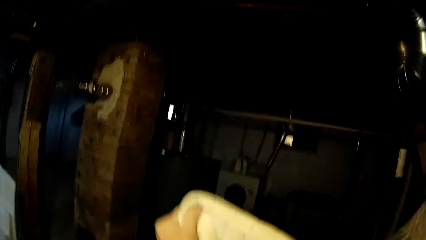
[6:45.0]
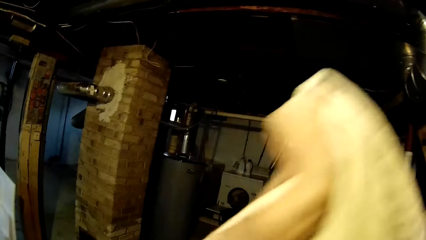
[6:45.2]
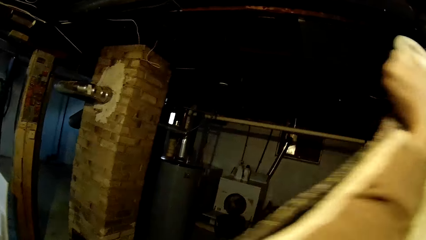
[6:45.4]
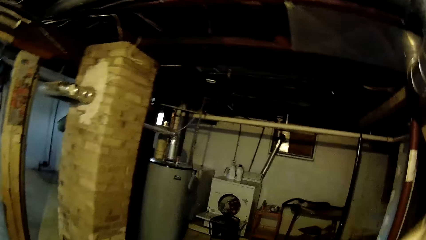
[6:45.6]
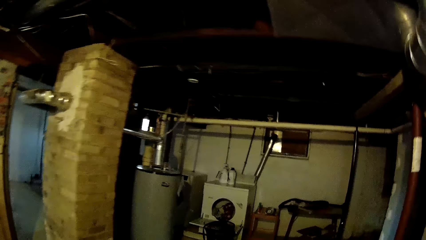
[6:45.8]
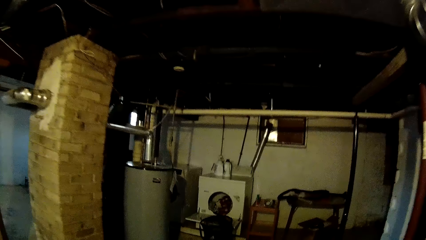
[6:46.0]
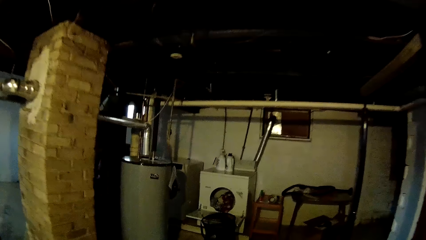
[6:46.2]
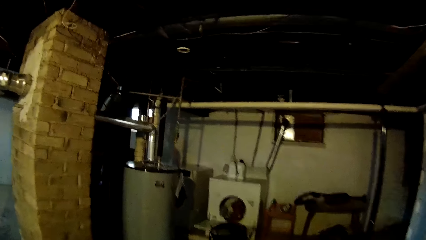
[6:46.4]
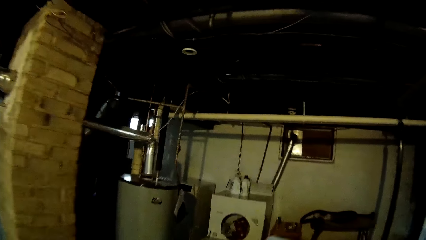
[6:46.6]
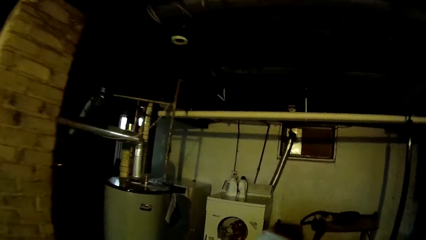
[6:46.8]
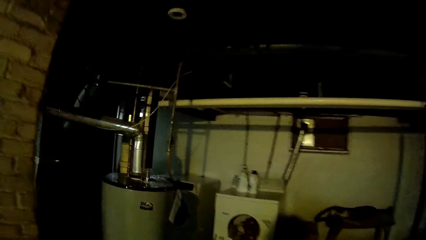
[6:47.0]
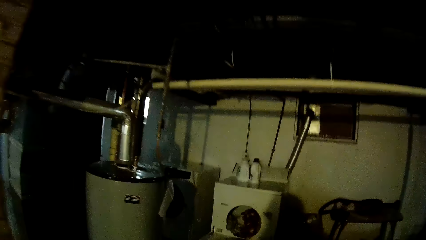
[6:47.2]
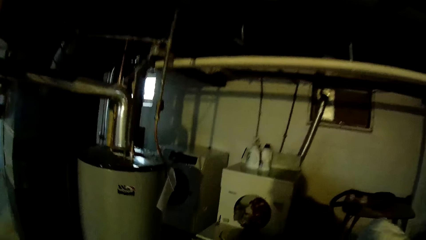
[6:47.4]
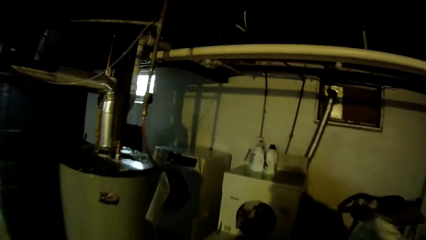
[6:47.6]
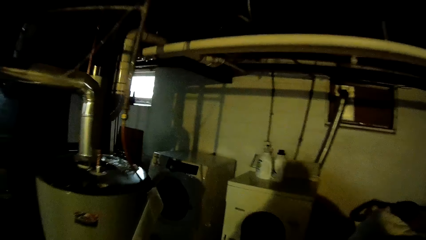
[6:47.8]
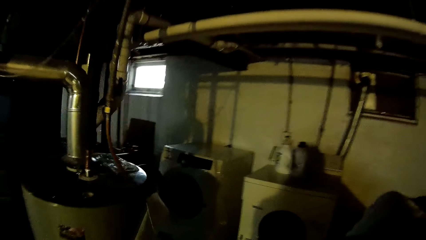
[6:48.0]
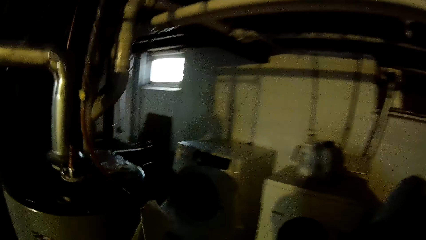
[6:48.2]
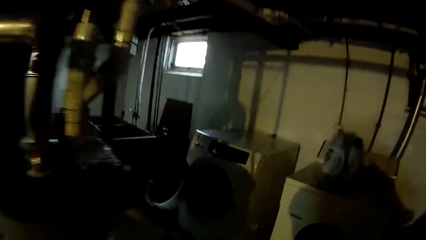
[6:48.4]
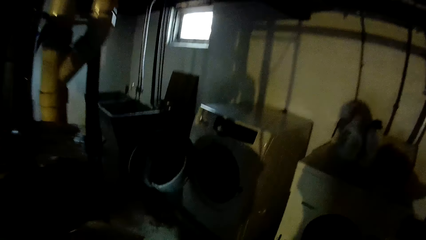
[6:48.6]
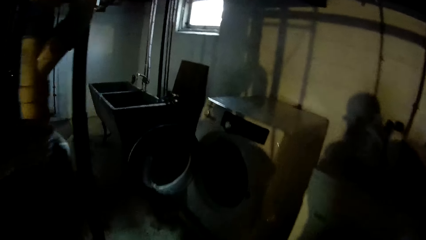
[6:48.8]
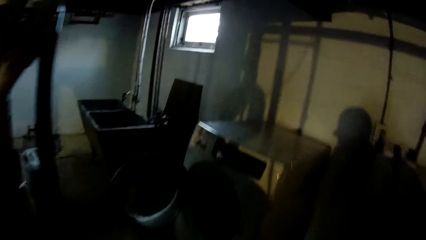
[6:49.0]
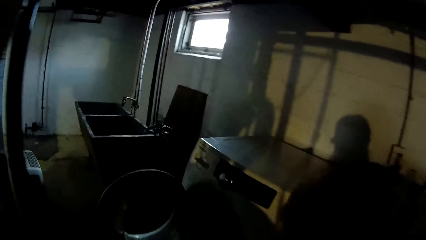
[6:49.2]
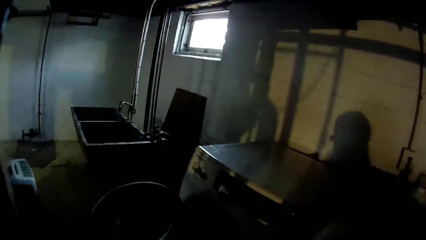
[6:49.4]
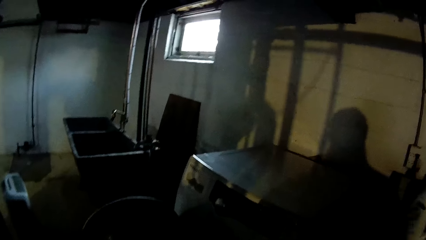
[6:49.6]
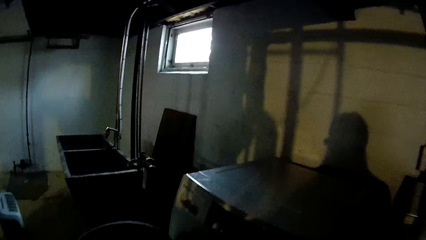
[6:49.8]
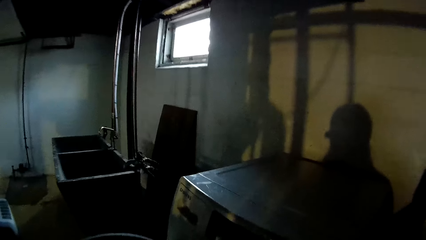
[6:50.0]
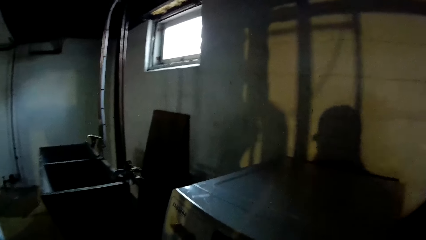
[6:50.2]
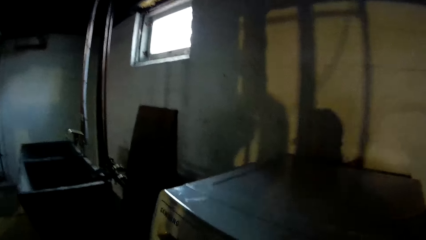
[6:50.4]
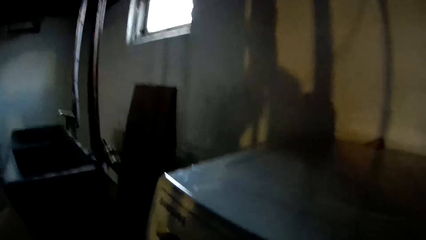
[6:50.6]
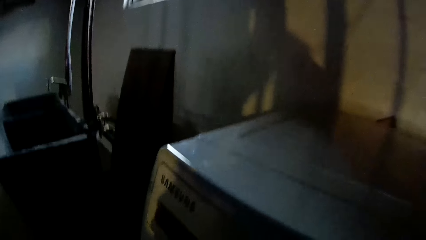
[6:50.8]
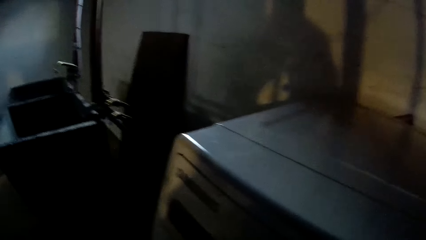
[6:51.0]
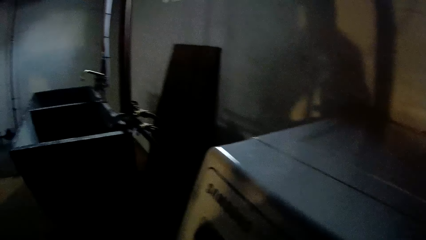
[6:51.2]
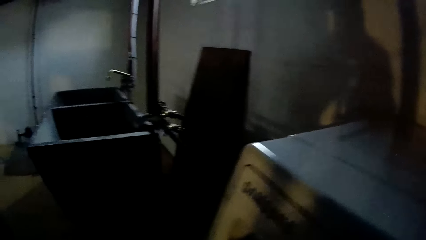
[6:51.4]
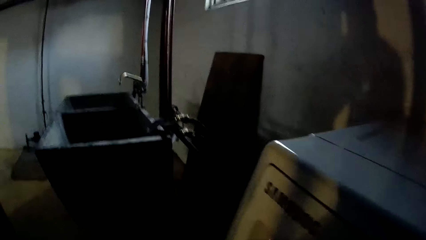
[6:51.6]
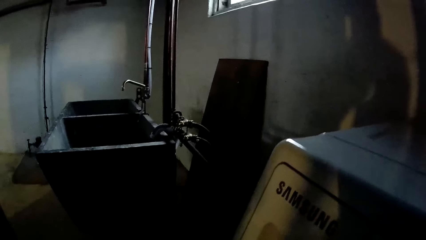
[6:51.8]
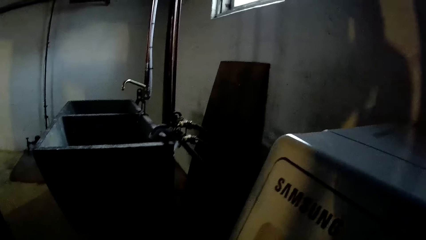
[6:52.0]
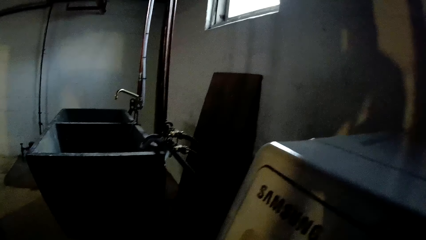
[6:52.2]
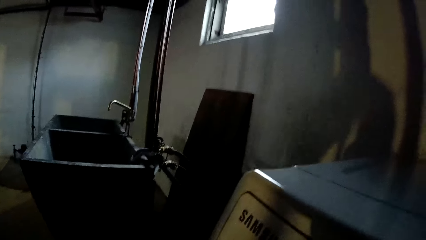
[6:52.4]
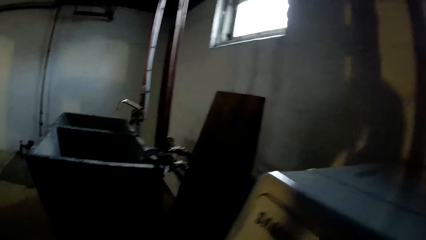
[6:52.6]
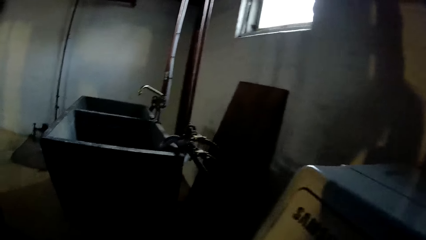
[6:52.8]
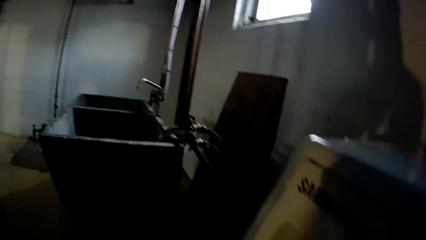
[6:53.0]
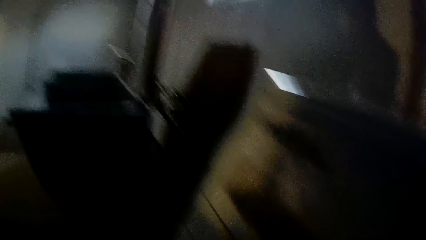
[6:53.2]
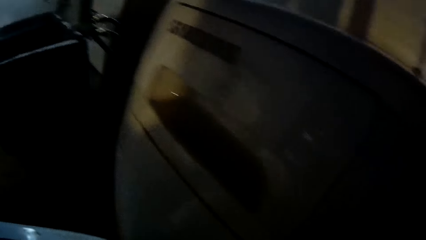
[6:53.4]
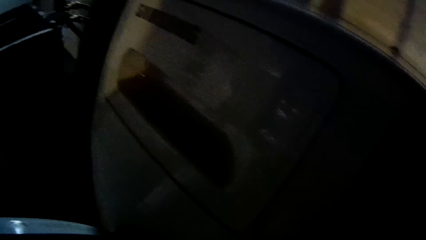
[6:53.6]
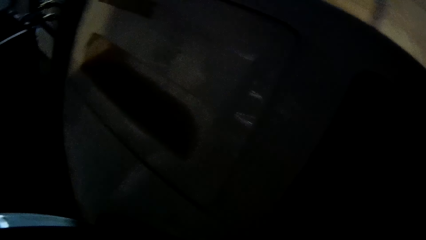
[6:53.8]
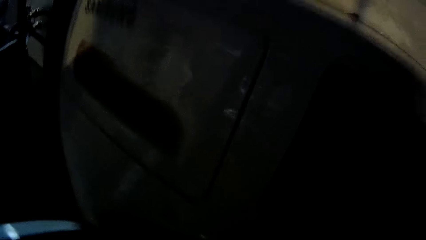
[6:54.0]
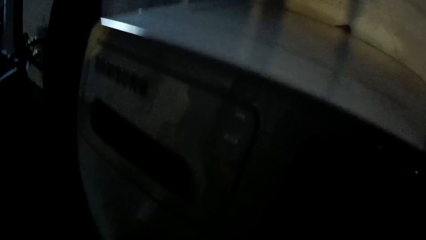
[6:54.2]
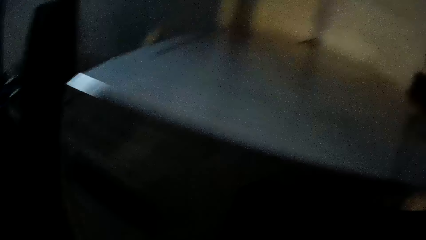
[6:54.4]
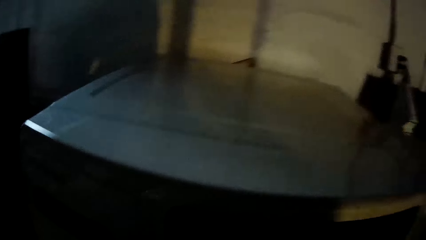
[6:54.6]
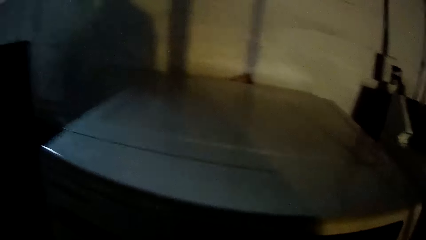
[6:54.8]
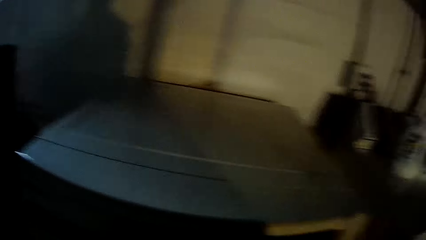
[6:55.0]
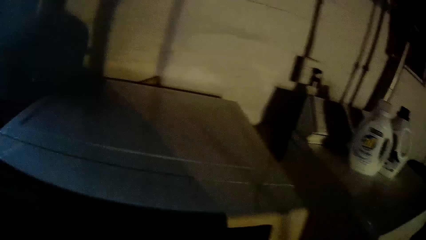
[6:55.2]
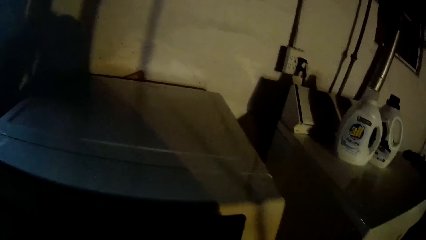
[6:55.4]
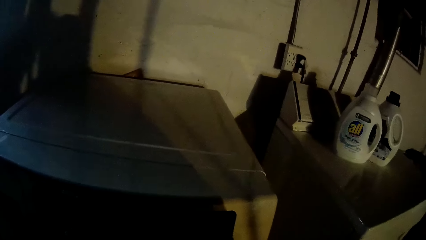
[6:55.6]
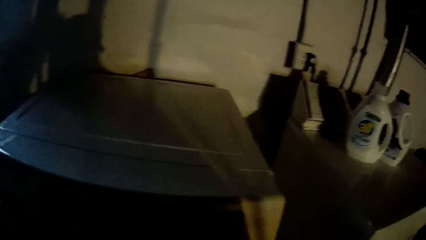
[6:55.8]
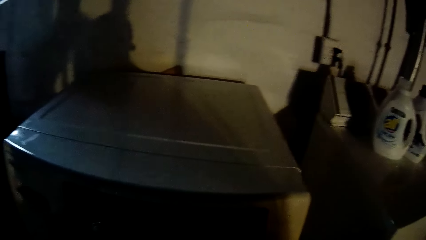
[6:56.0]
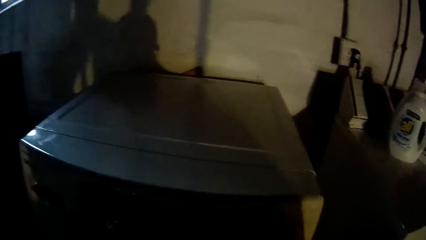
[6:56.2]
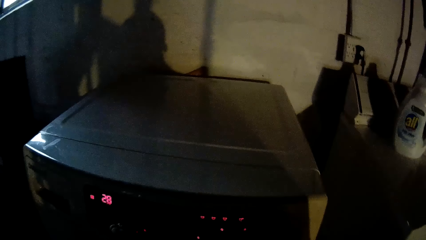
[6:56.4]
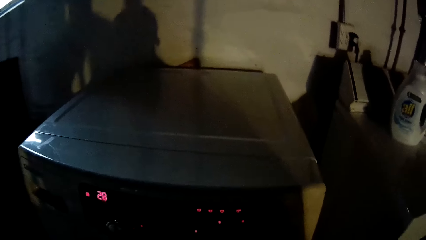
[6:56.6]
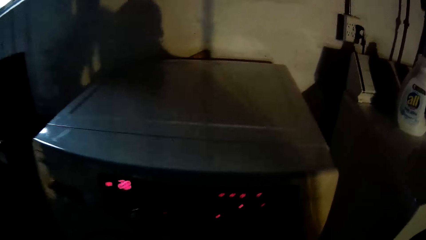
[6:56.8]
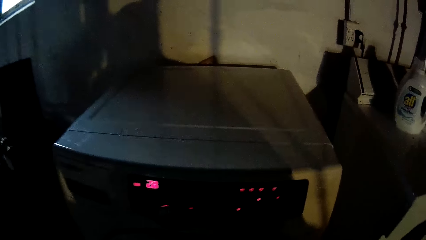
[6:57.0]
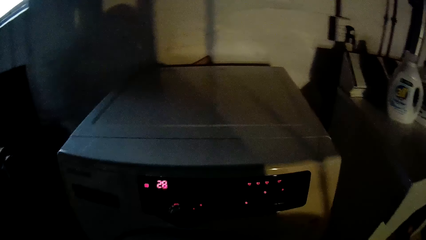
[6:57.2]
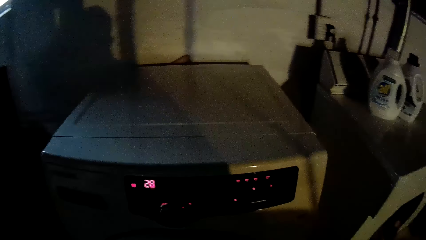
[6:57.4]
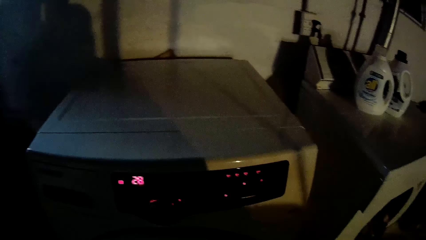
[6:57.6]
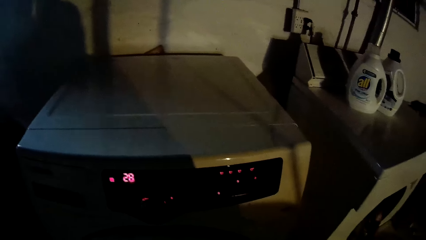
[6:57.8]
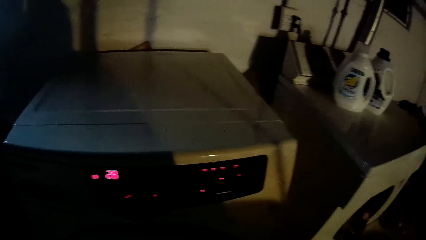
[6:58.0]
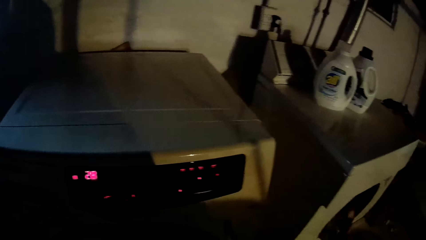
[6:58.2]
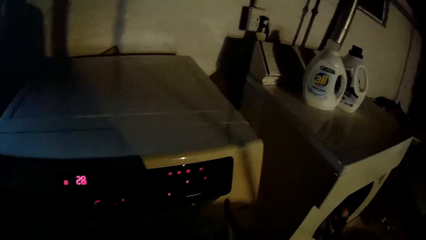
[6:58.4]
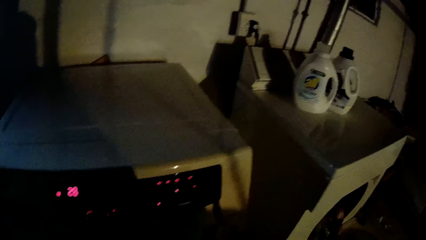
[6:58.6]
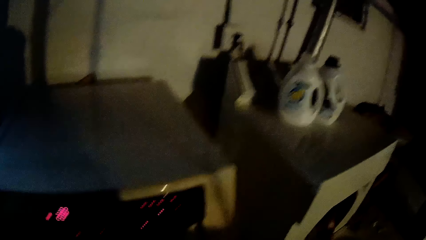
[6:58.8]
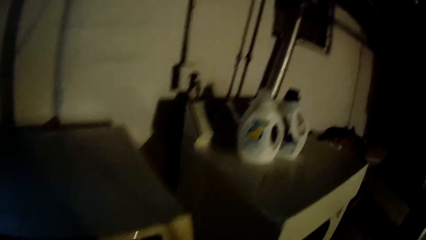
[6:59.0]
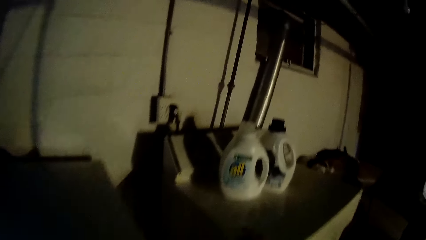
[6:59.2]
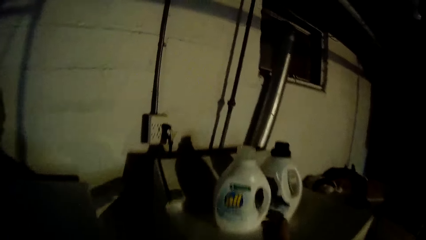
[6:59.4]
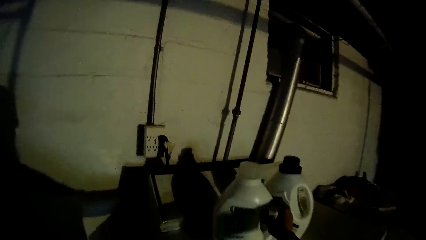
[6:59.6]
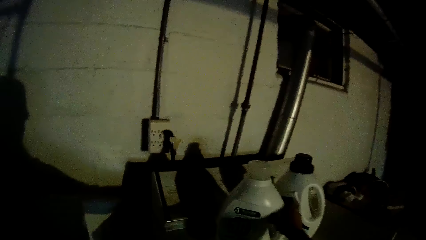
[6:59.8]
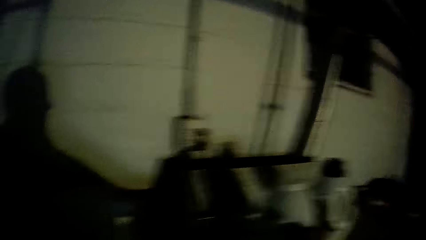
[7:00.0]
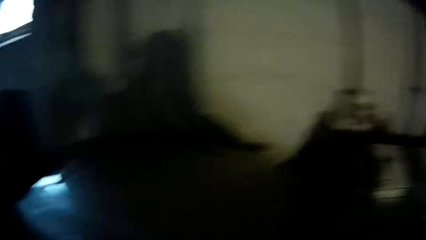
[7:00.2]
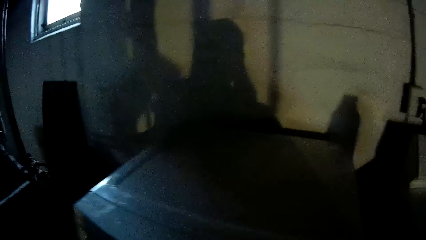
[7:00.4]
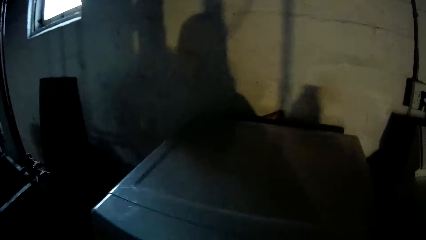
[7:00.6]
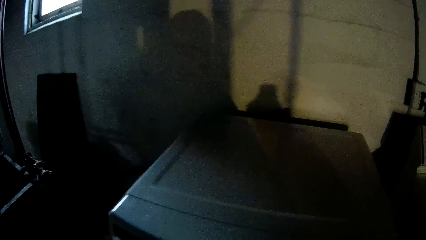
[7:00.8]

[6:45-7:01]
The camera wearer walks on the floor. She stands on the floor. She operates the washer with her right hand. She grabs a liquid wash on the dryer with her right hand.
